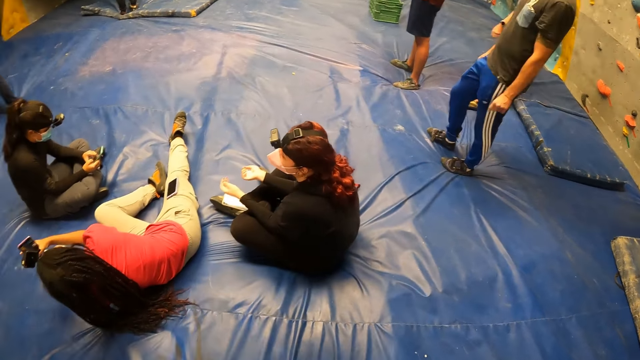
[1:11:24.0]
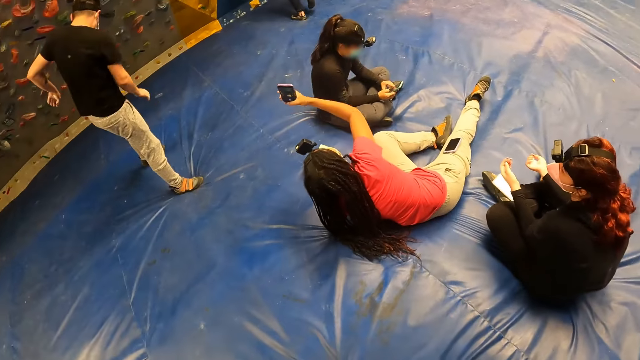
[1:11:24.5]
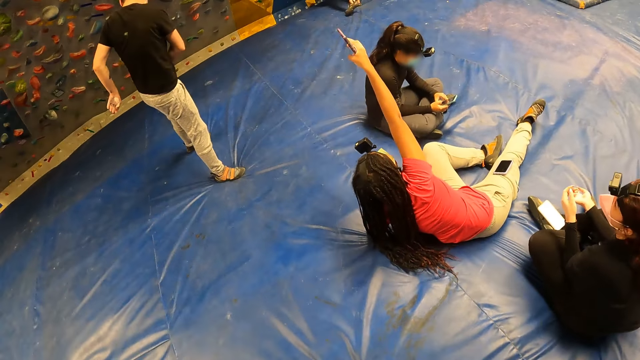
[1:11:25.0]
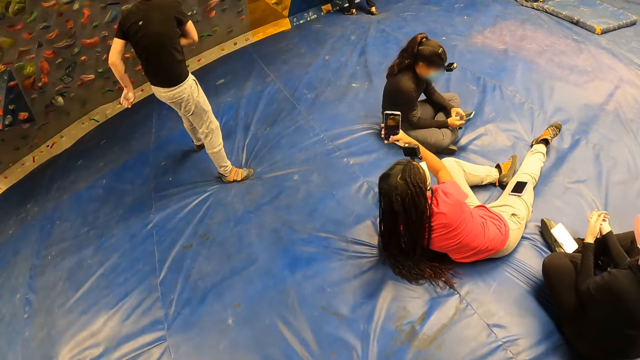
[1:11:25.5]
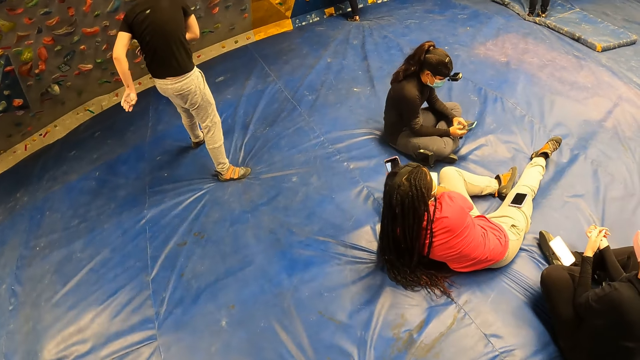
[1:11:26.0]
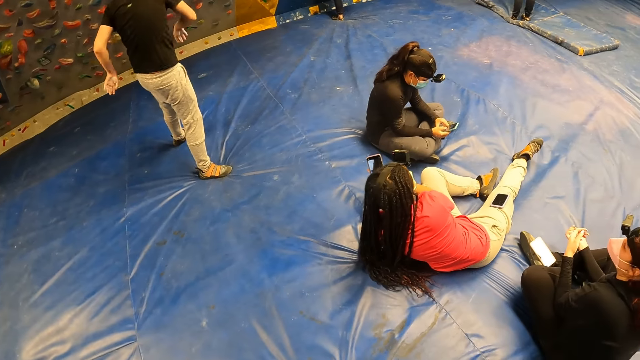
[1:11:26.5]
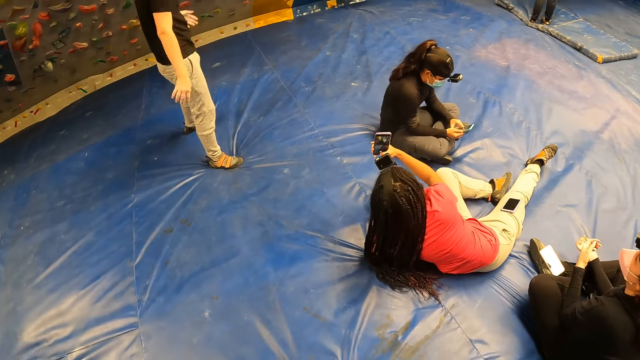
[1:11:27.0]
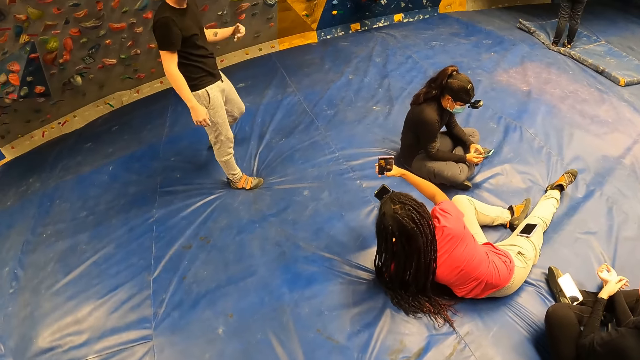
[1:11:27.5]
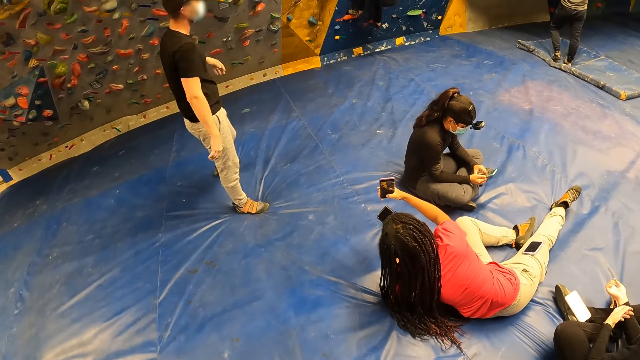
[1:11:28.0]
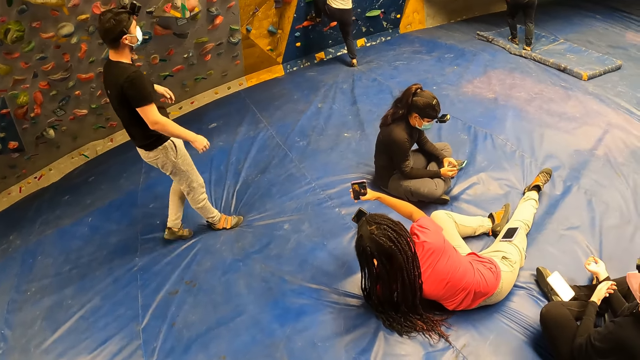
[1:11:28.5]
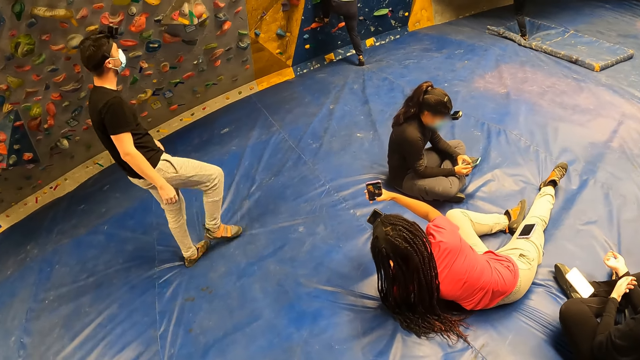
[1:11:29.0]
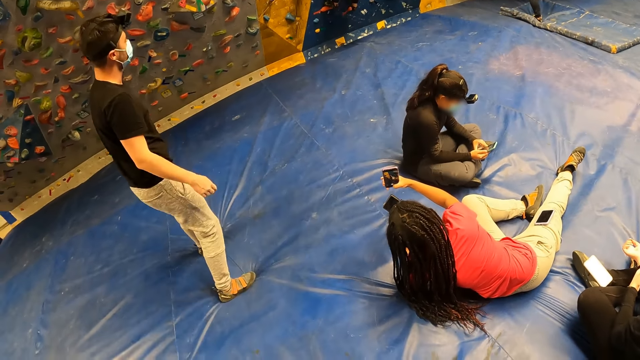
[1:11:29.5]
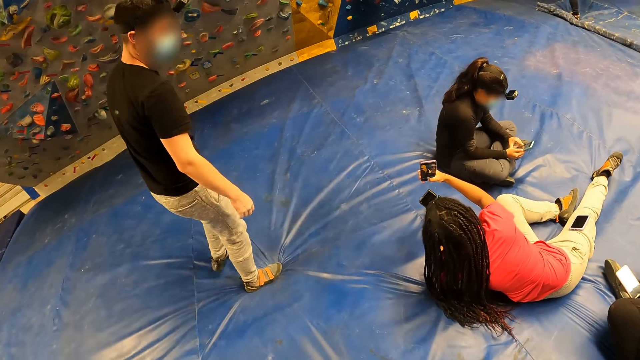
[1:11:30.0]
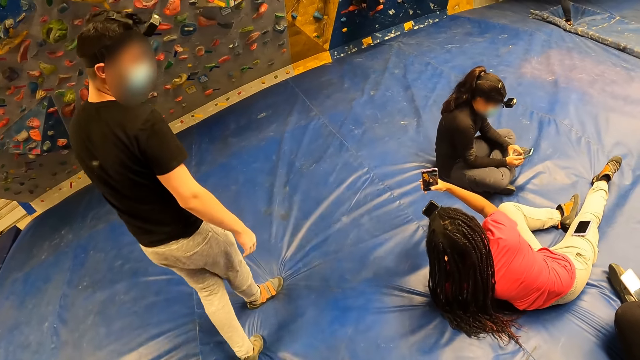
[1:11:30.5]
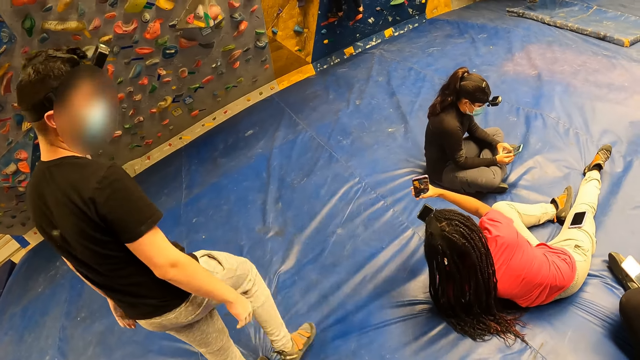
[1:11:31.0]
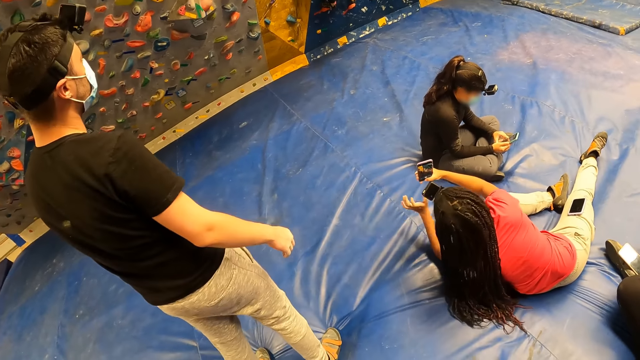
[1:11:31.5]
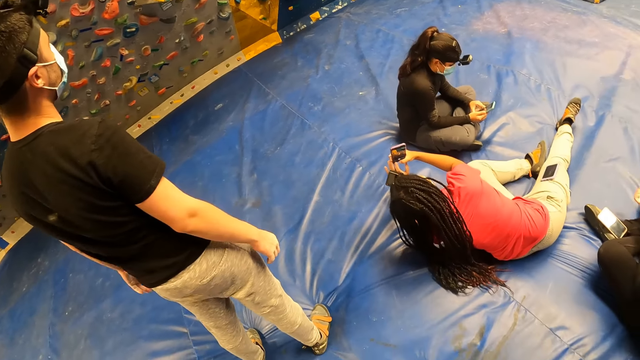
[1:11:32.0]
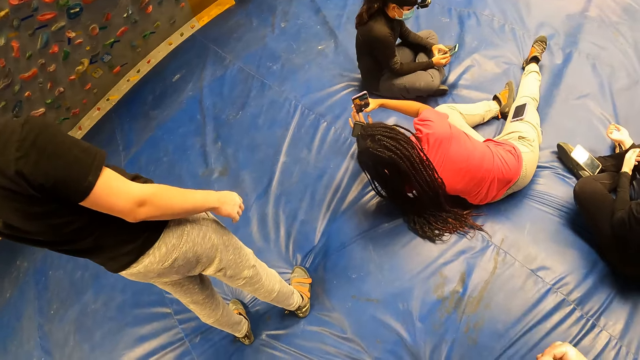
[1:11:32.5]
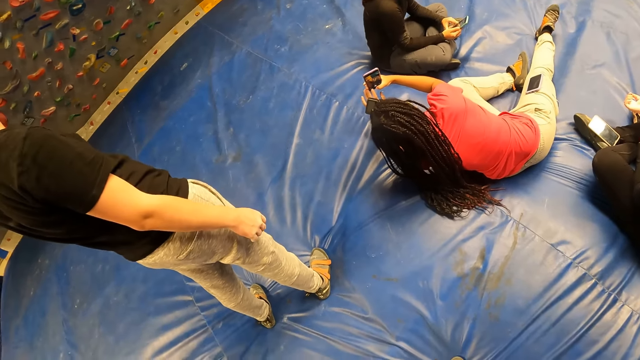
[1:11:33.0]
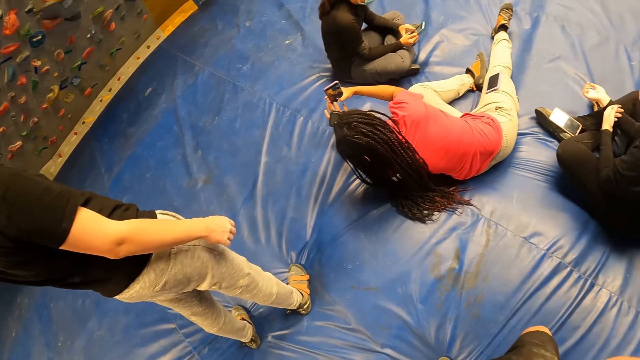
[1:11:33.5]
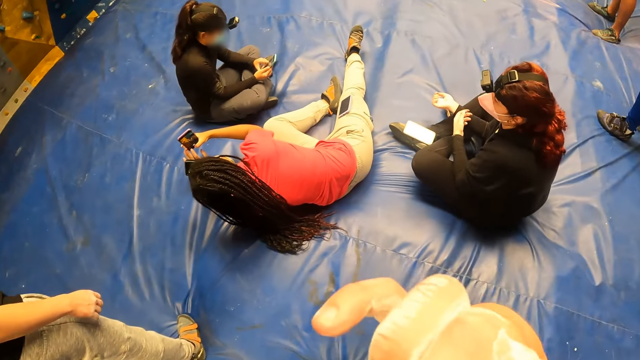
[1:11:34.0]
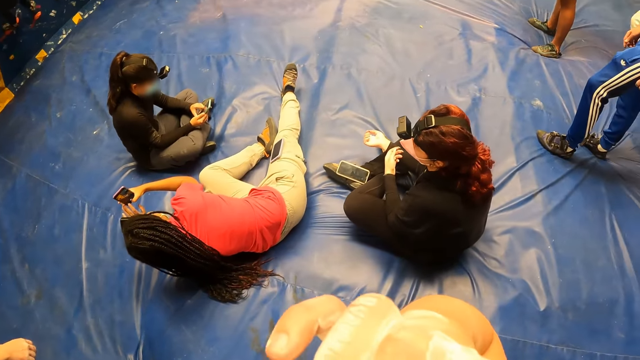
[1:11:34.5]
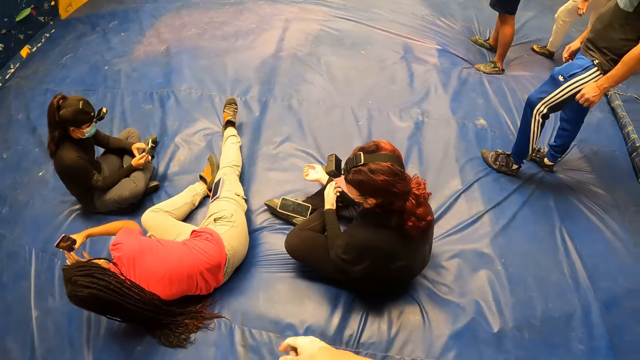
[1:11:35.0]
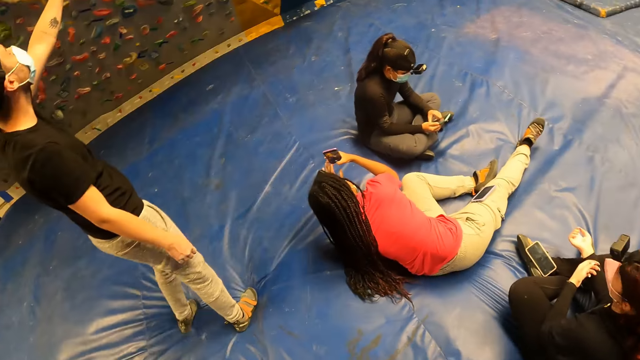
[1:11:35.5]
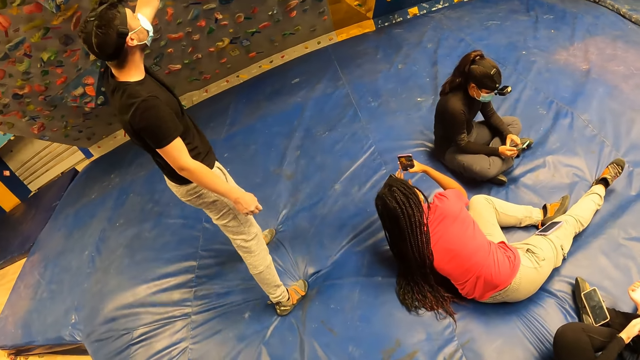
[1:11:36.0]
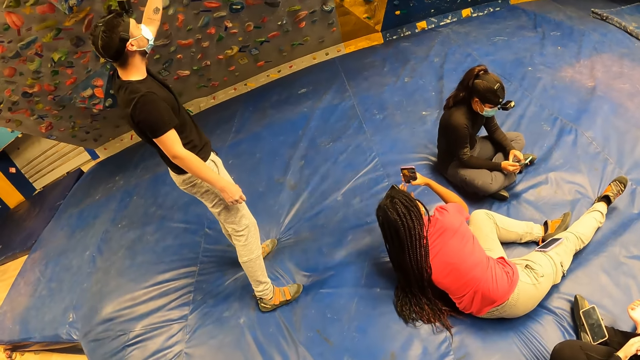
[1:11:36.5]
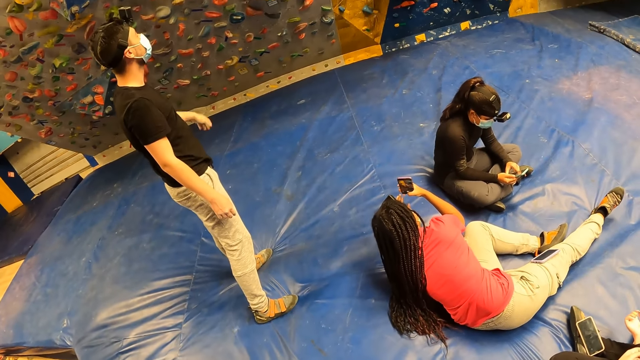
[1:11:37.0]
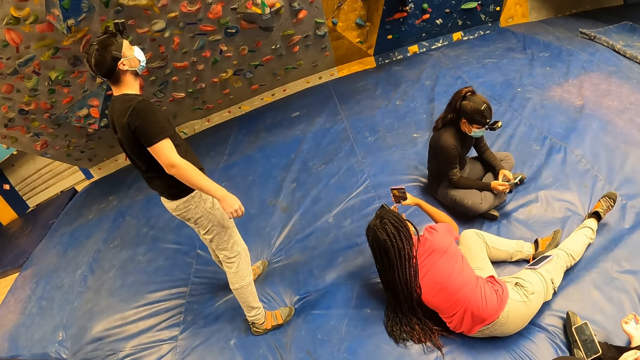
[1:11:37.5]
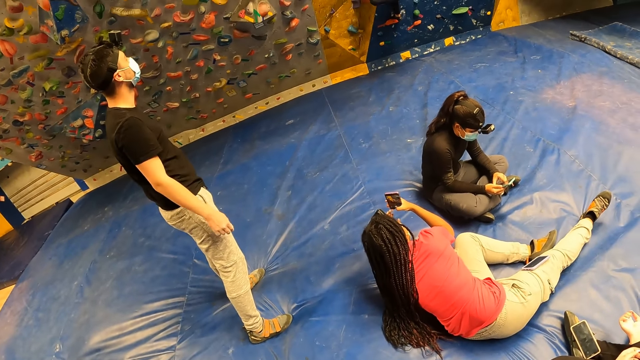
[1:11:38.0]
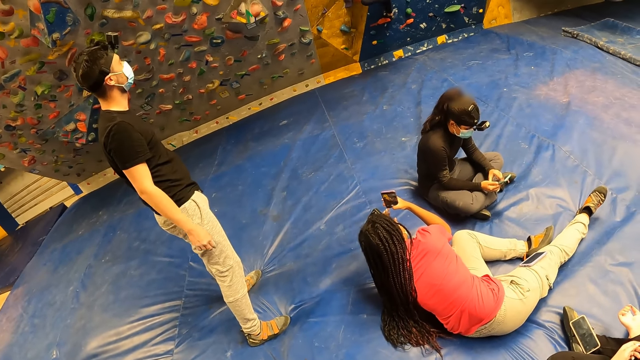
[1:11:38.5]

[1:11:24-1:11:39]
A person interacts with another person. The first person walks towards the camera wearer. The first person stands beside the camera wearer. The camera wearer itches the face. He touches his face with his right hand. The first person raises the left hand.

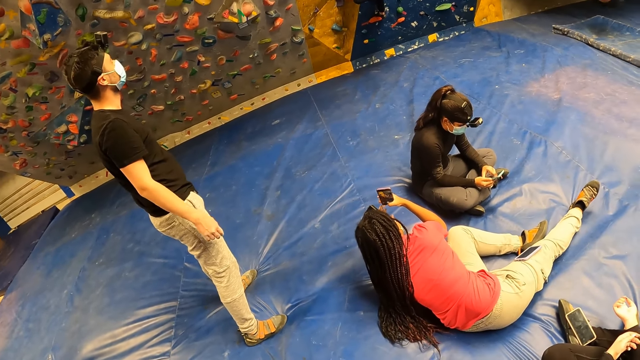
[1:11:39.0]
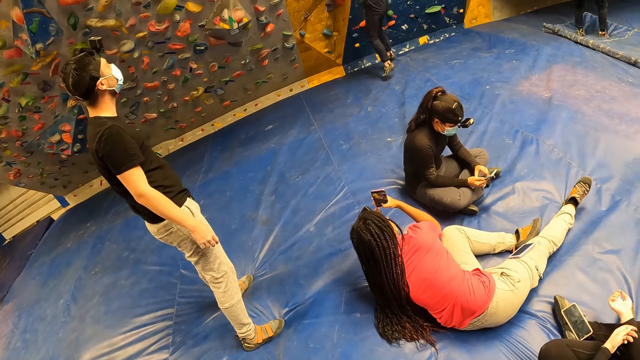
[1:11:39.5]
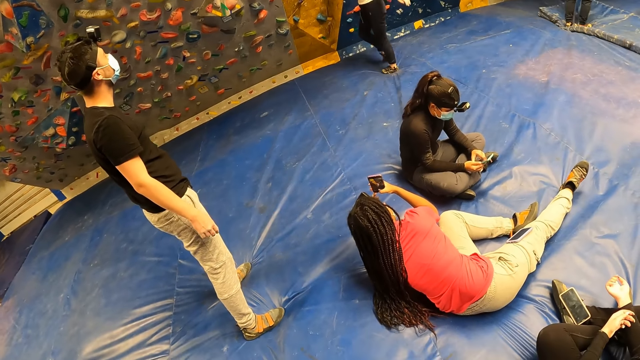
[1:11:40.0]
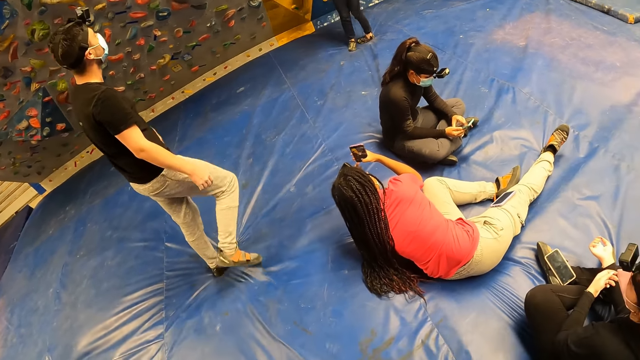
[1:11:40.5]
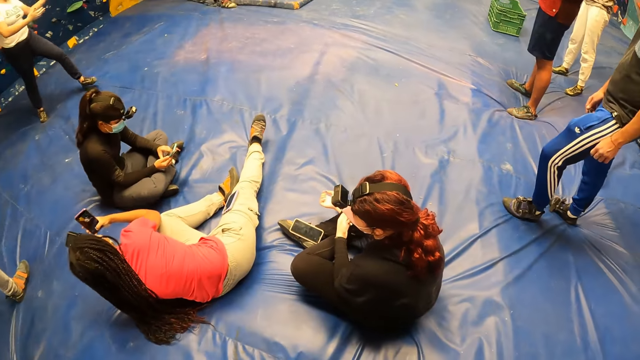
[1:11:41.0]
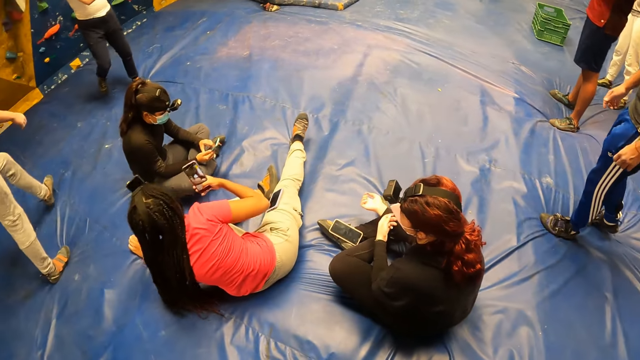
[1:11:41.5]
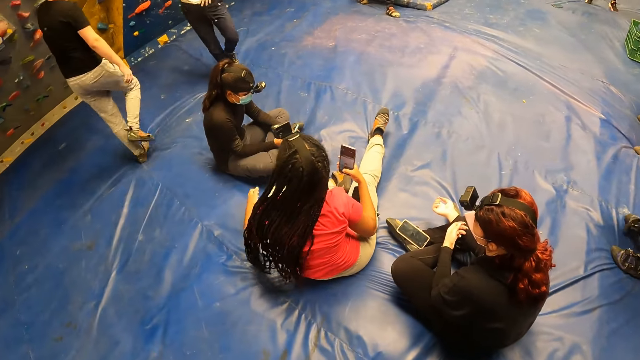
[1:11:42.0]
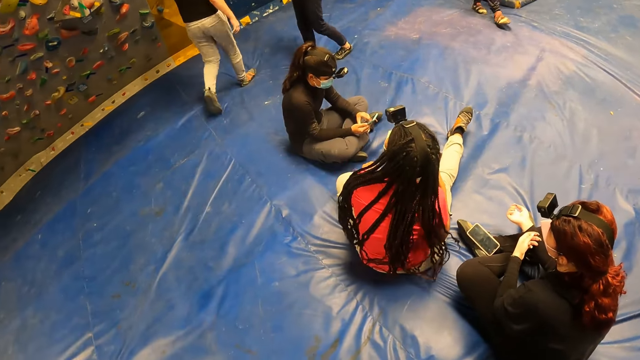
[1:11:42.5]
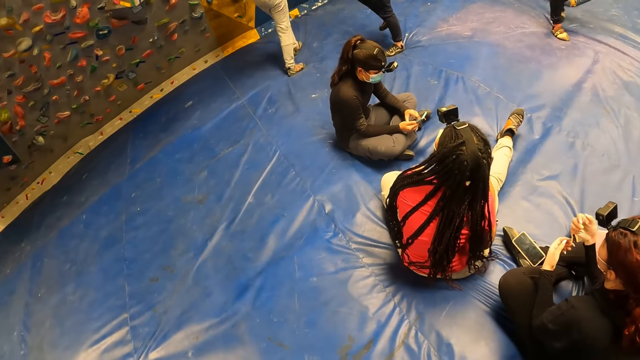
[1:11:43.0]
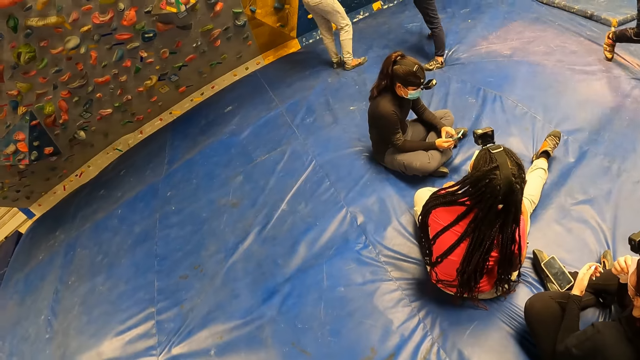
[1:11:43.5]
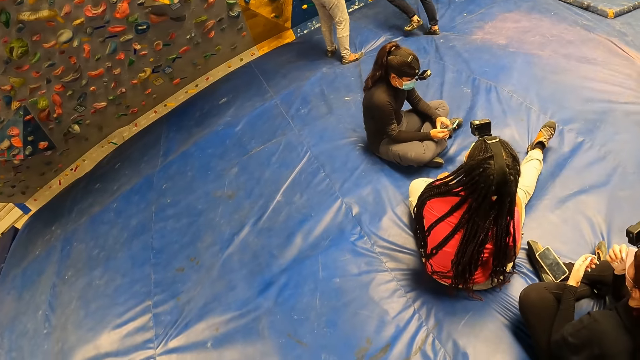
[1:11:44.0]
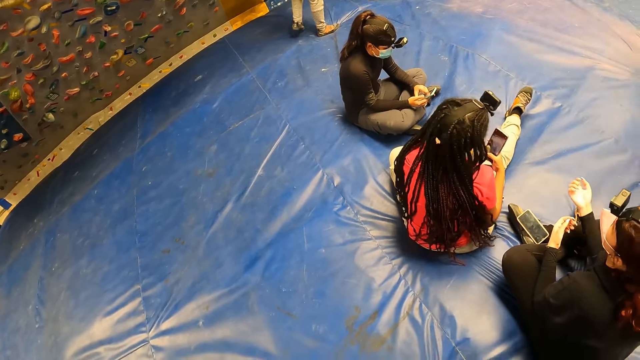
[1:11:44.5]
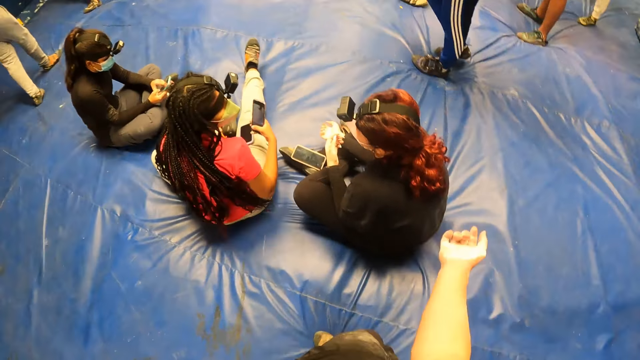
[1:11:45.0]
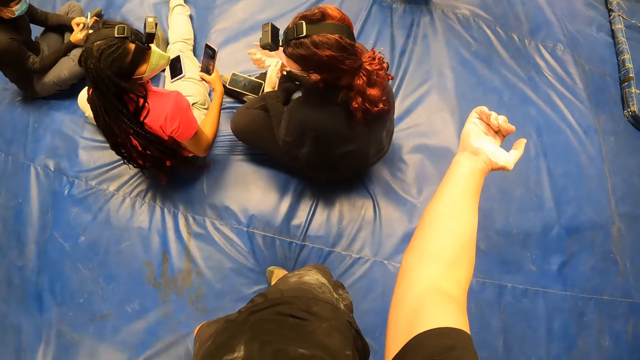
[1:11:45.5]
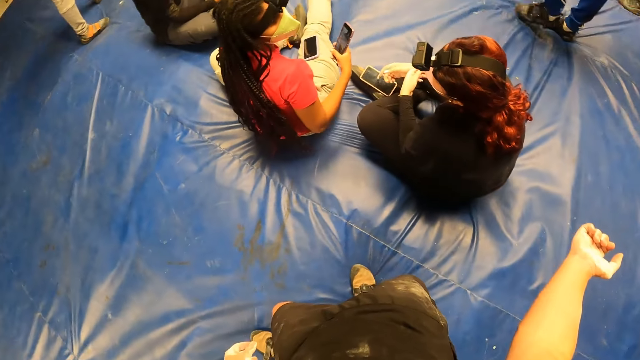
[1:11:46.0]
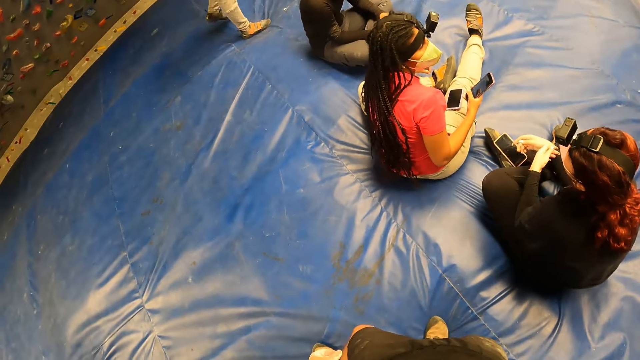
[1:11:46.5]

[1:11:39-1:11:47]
A person walks on the canvas. The camera wearer stretches his right arm. He looks at the right hand.
